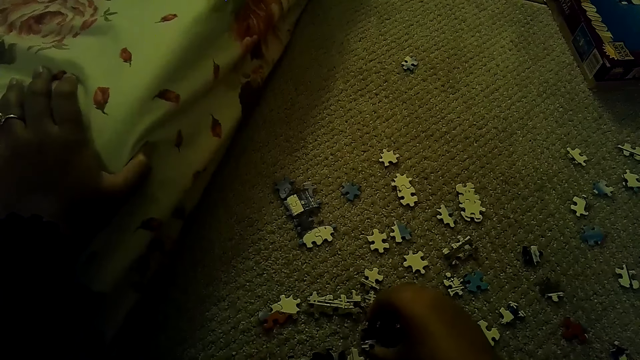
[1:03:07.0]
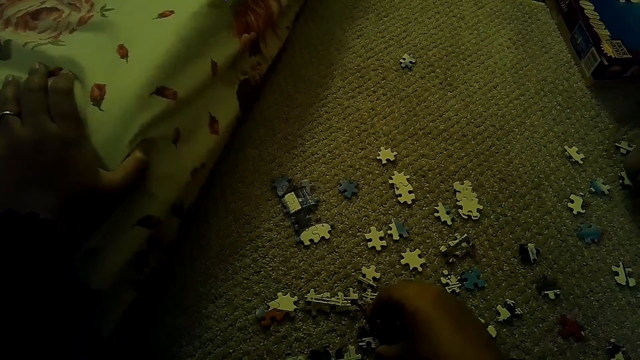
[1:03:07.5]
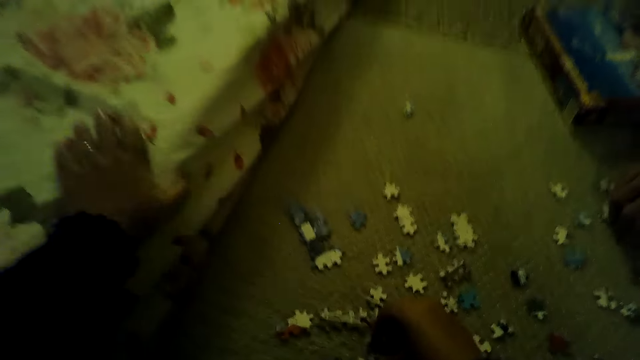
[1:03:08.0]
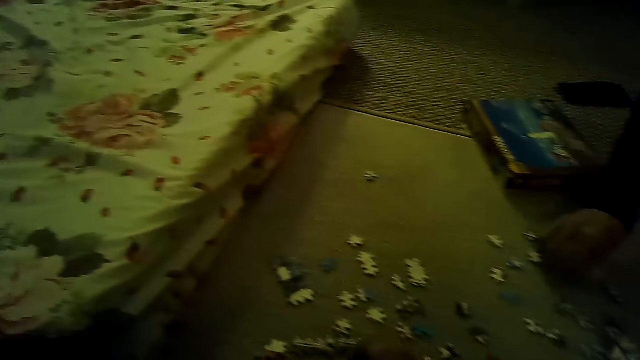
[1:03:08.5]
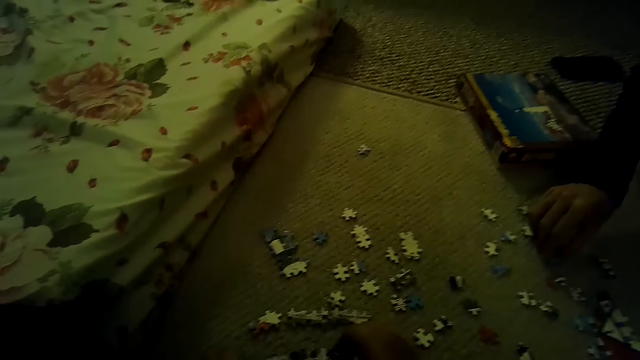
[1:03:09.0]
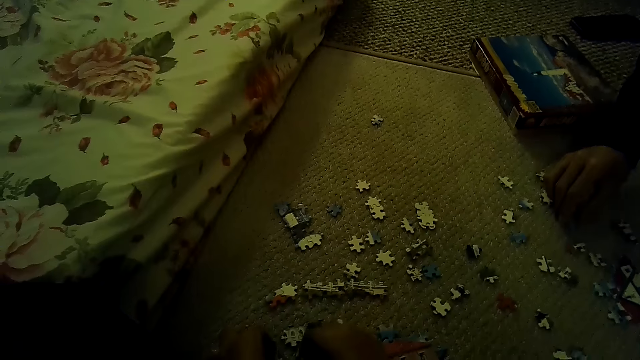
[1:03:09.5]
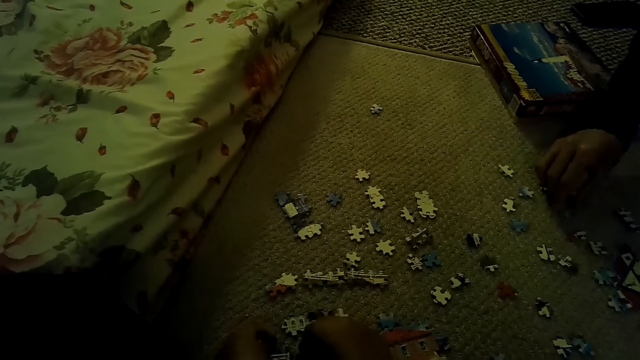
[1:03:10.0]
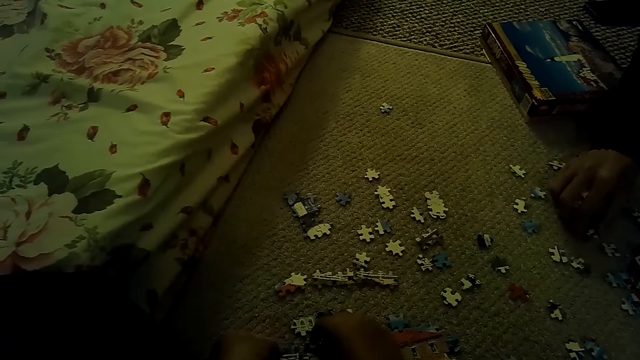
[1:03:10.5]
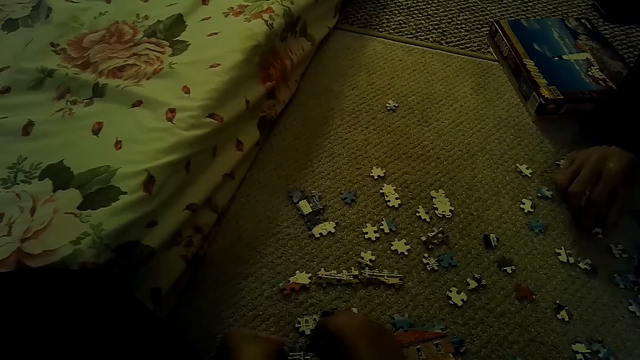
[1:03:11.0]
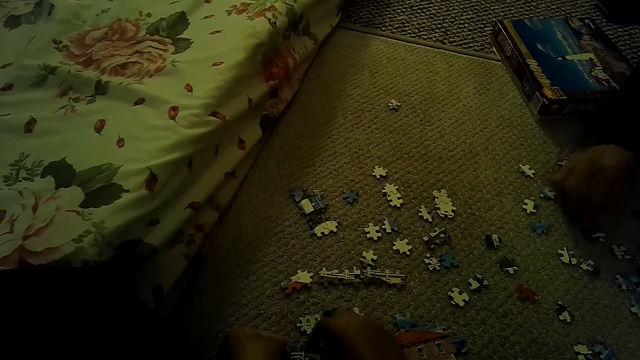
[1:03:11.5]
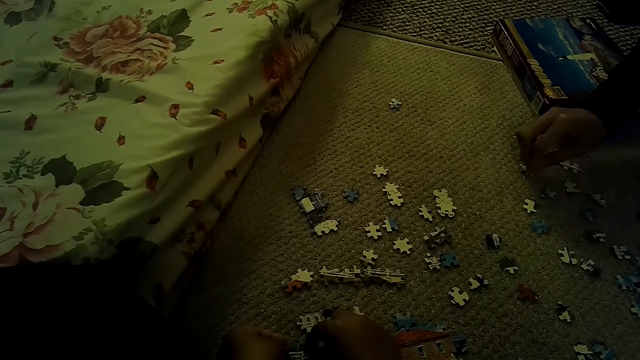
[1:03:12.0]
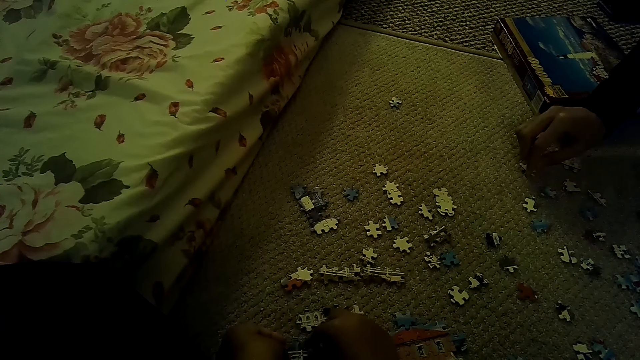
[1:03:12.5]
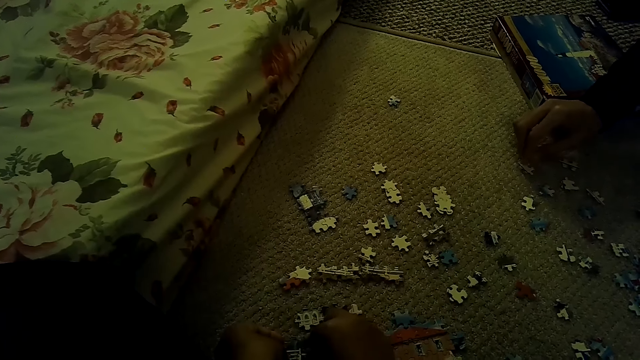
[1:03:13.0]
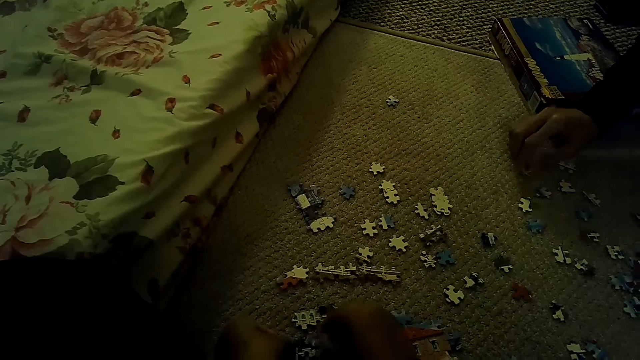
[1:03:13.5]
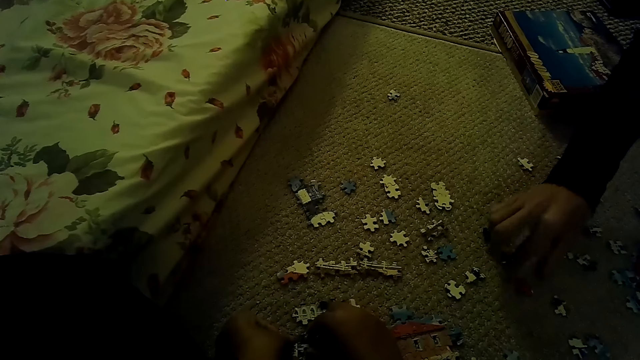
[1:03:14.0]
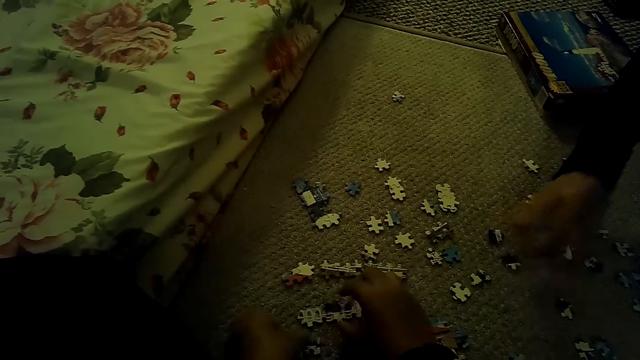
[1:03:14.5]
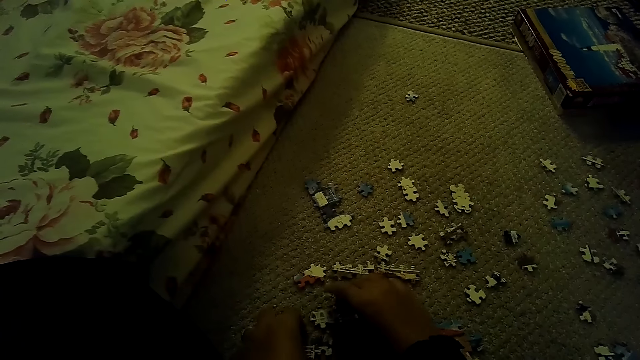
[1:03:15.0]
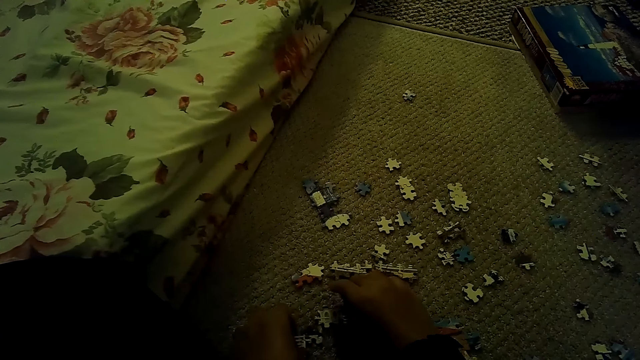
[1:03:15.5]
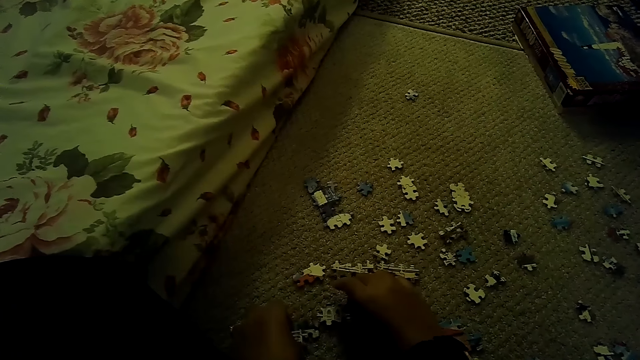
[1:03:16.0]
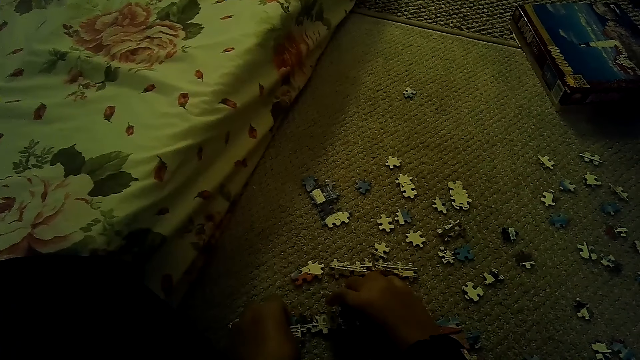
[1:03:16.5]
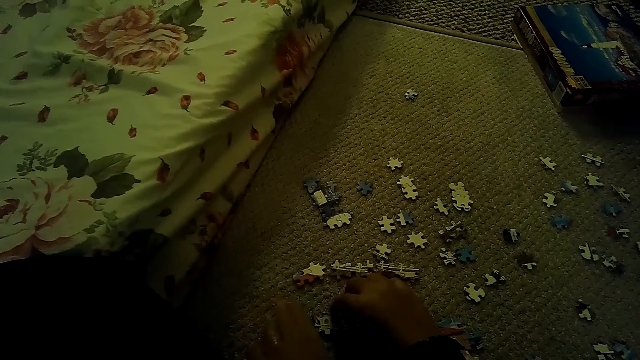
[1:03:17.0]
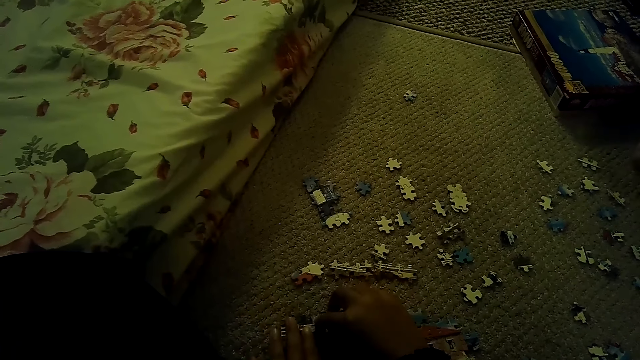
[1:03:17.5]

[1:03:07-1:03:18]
The camera wearer fixes the puzzle piece. A man picks the puzzle. The man plays the jigsaw puzzle on the floor. The camera wearer fixes the puzzle piece.

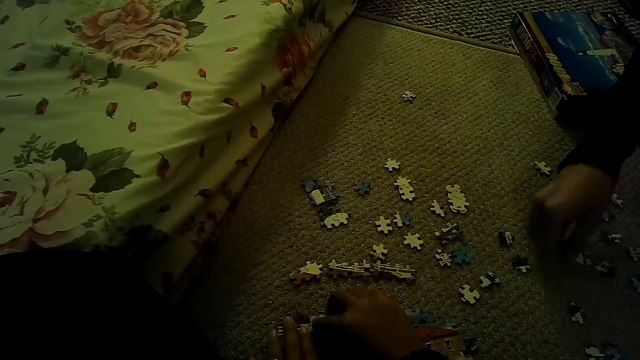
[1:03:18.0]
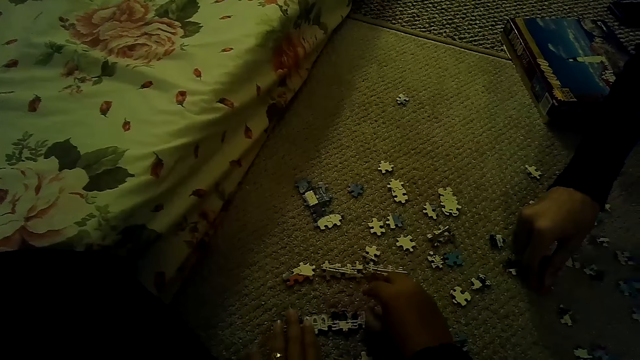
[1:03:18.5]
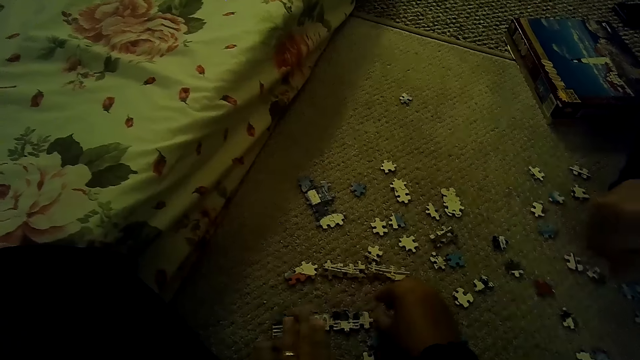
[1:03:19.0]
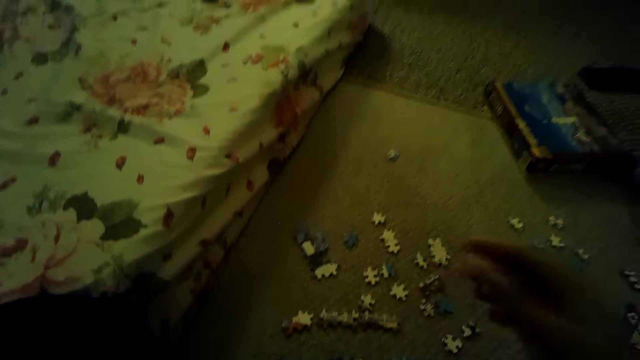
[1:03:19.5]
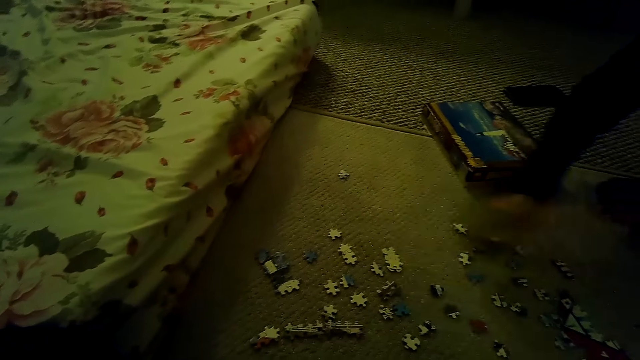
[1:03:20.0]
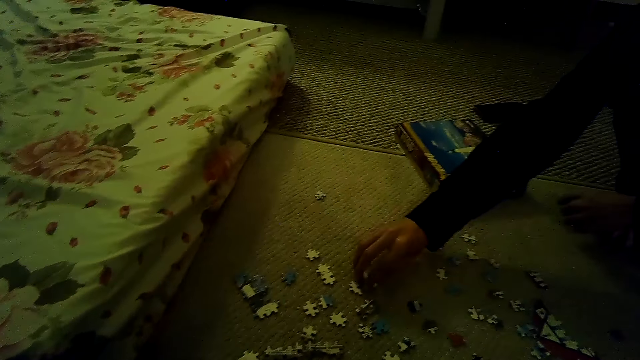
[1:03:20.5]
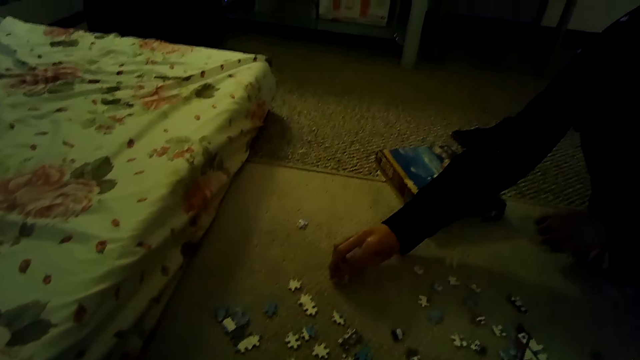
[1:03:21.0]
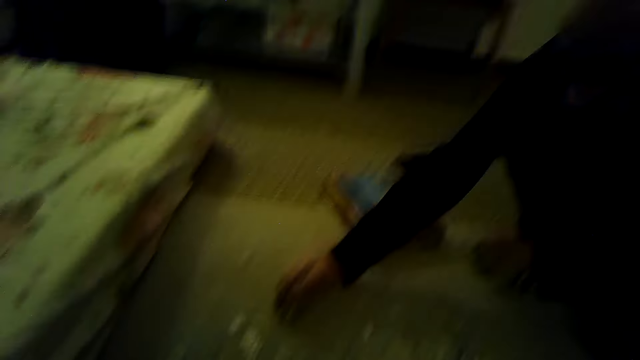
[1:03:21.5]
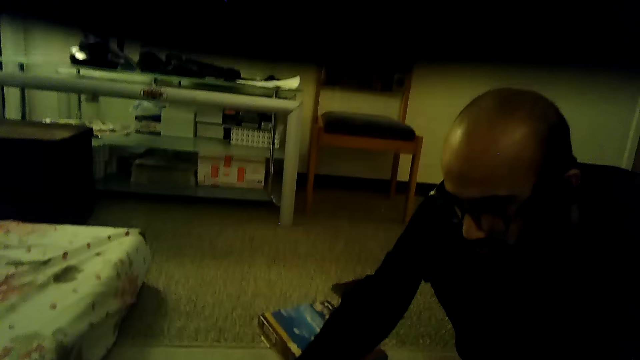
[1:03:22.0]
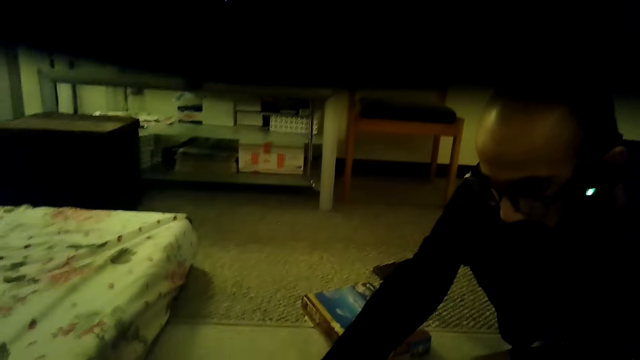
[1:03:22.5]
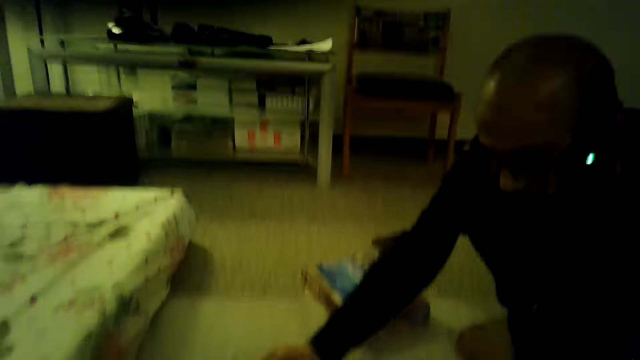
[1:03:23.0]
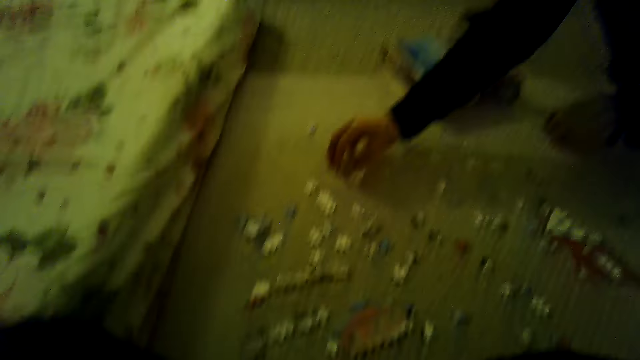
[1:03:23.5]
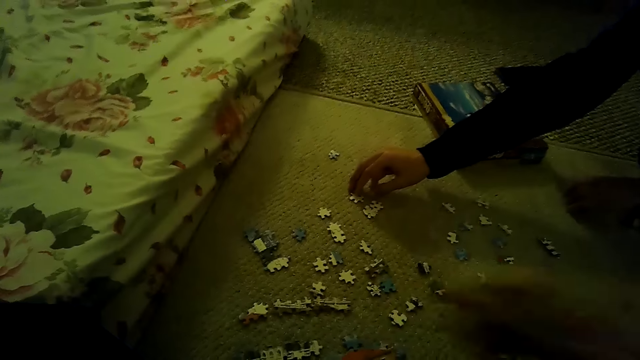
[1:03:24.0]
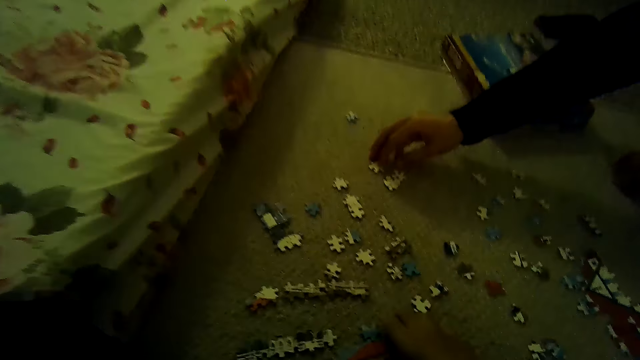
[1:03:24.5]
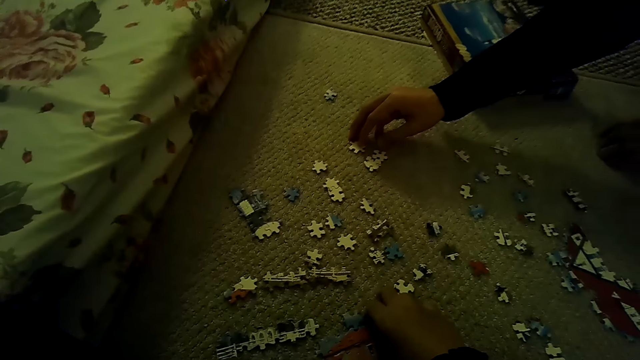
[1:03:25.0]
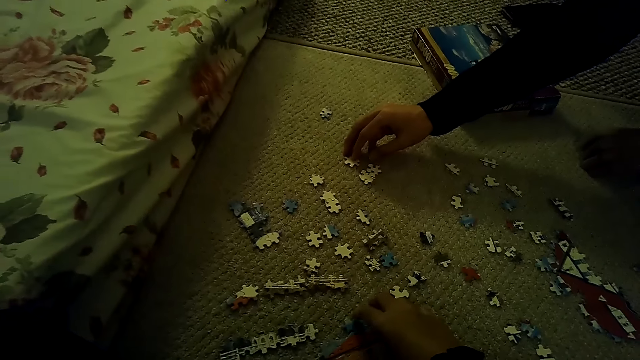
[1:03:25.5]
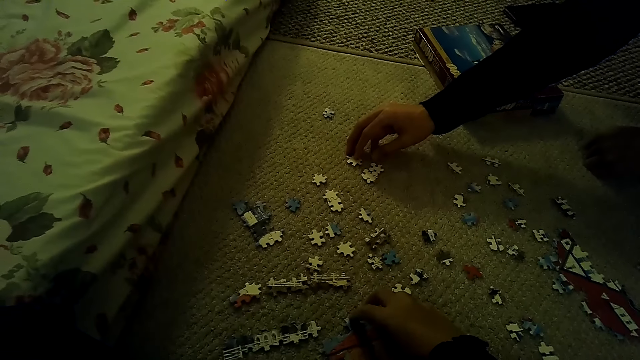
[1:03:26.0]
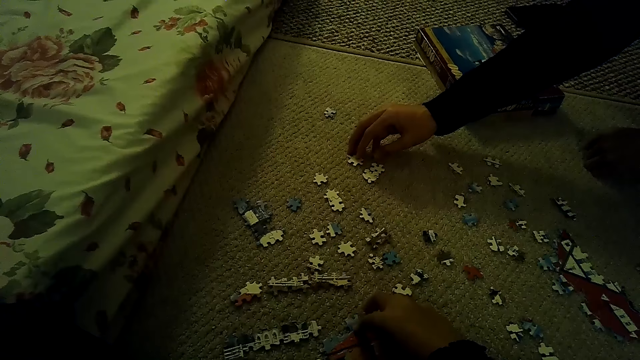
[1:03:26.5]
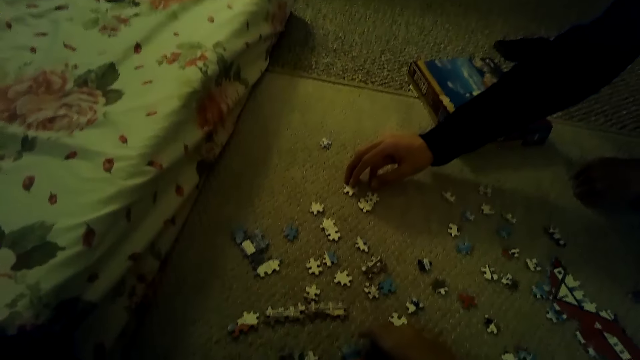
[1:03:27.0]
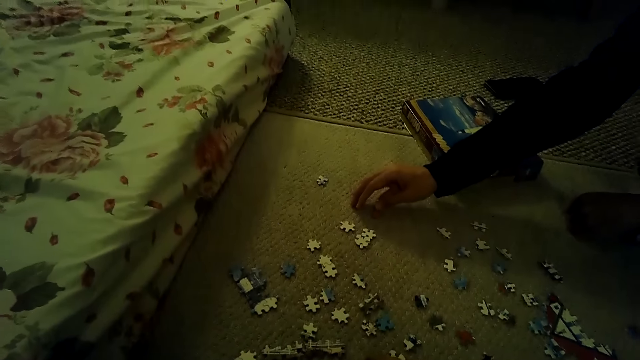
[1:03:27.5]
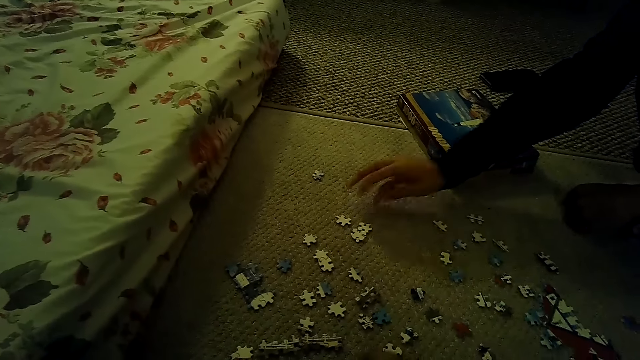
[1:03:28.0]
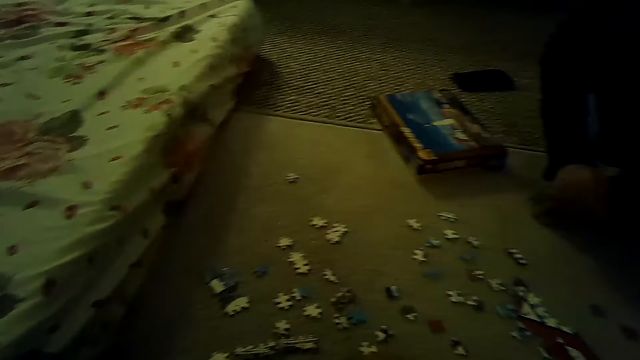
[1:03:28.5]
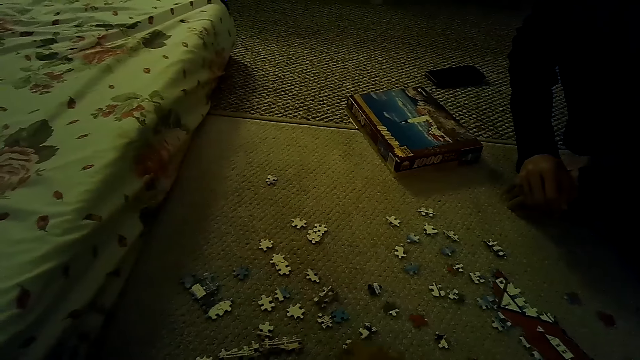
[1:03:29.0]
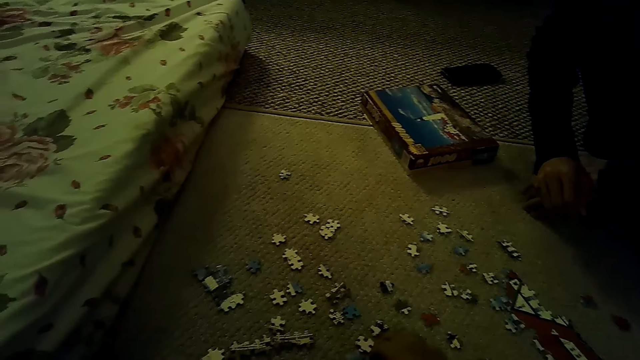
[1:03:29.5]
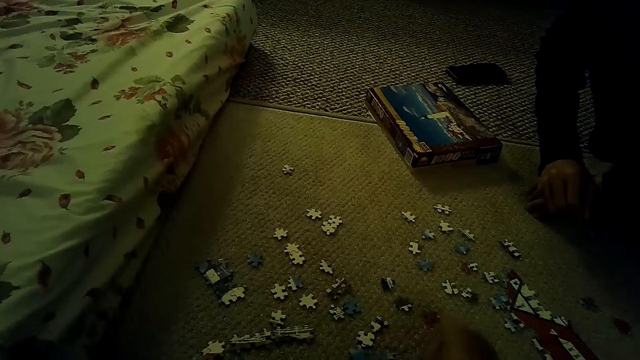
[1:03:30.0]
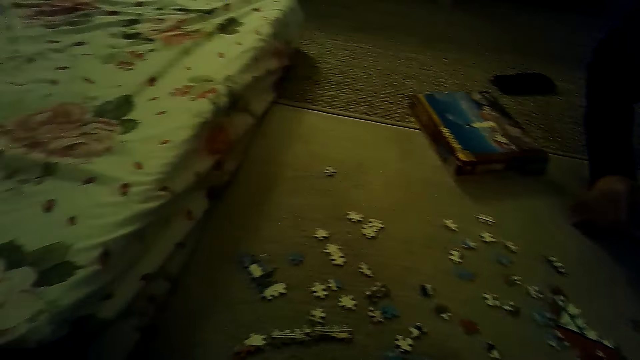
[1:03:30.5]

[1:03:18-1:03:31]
A person picks up a puzzle piece. The camera wearer picks up the puzzle pieces. The person moves the hand.
